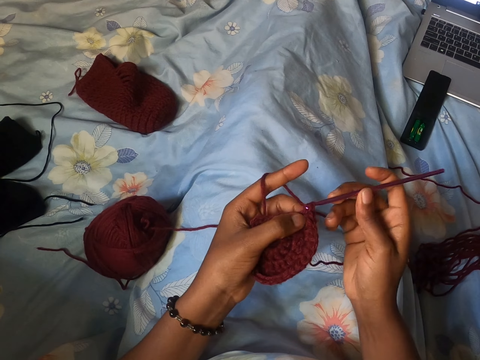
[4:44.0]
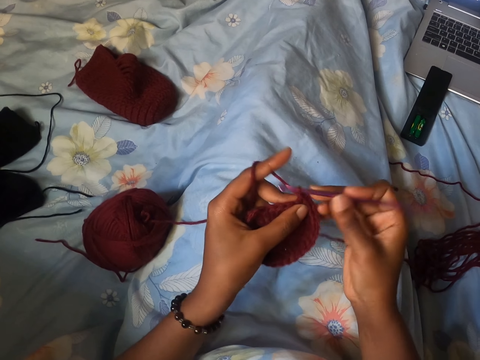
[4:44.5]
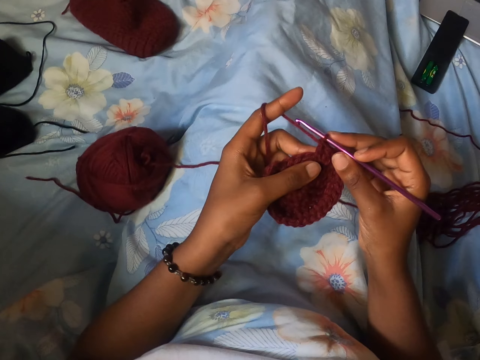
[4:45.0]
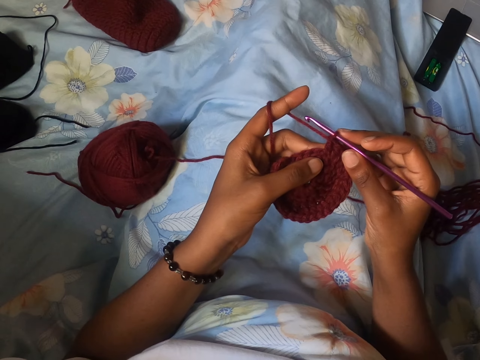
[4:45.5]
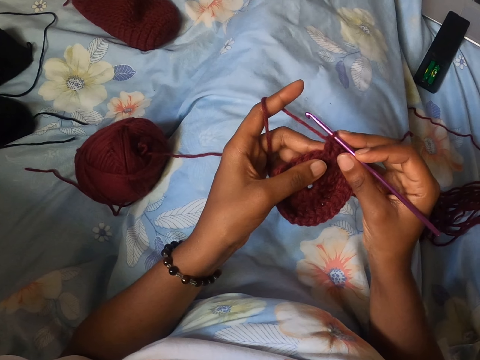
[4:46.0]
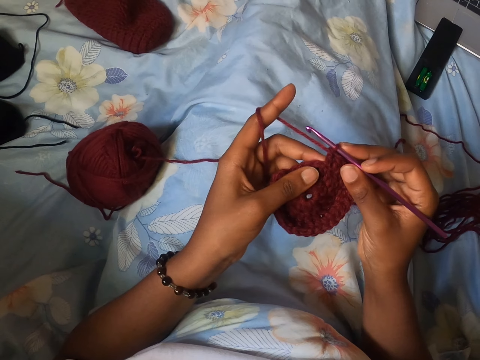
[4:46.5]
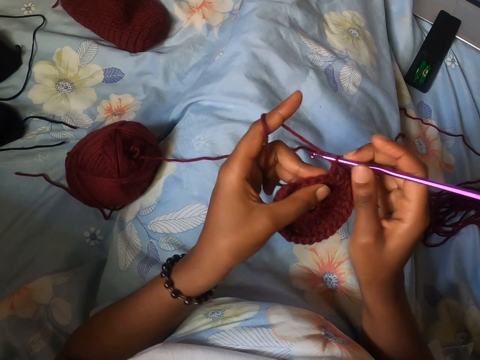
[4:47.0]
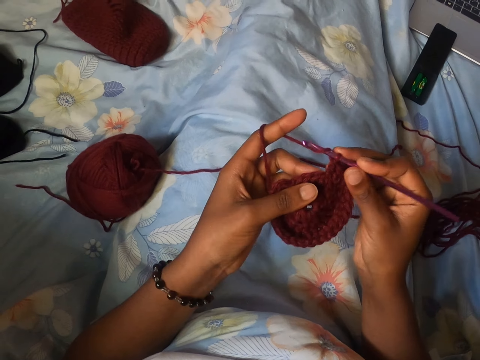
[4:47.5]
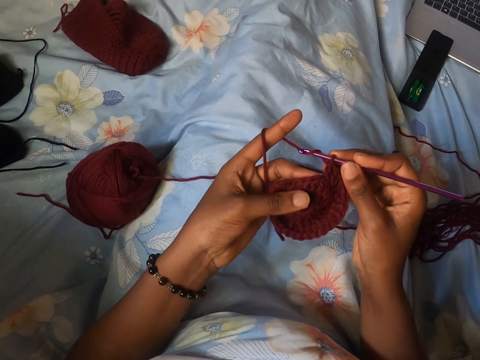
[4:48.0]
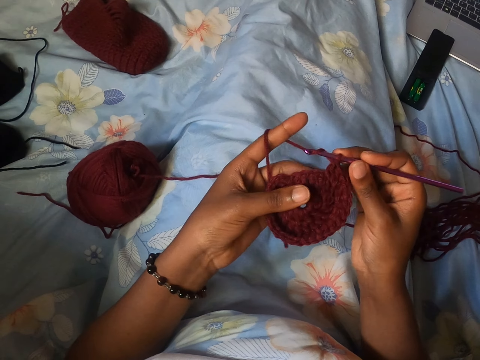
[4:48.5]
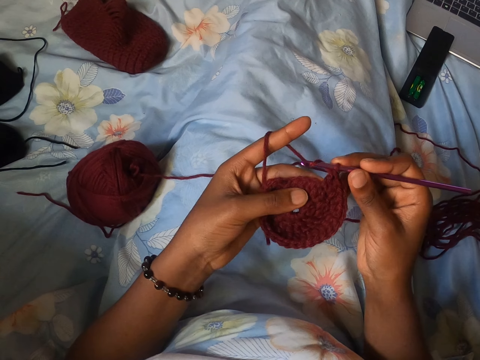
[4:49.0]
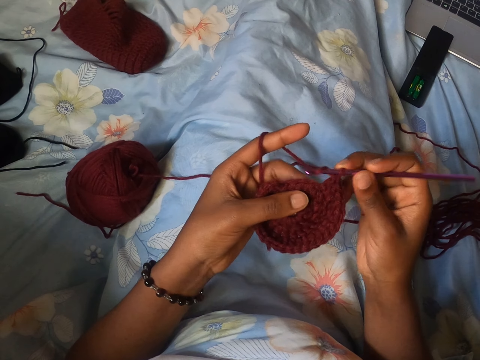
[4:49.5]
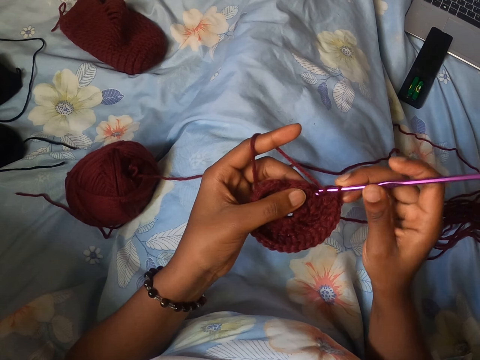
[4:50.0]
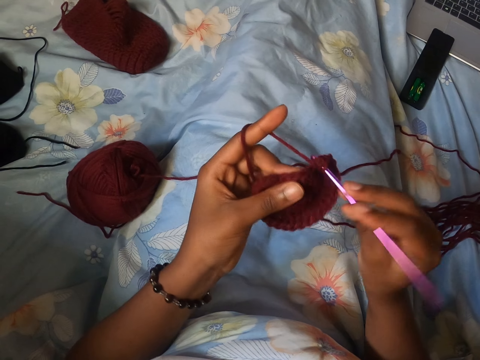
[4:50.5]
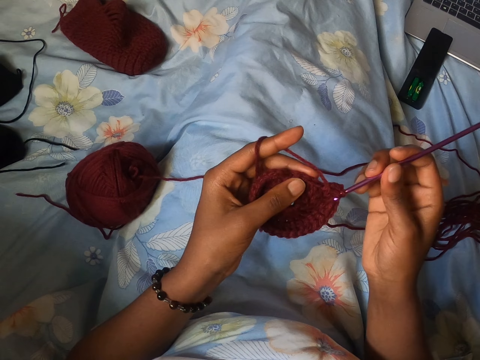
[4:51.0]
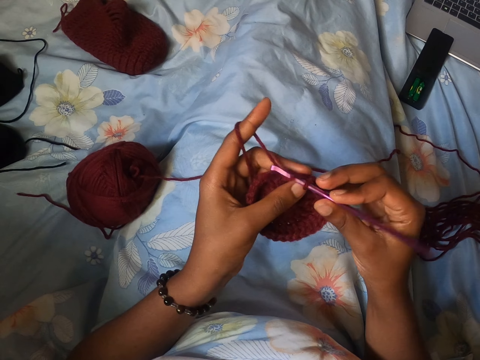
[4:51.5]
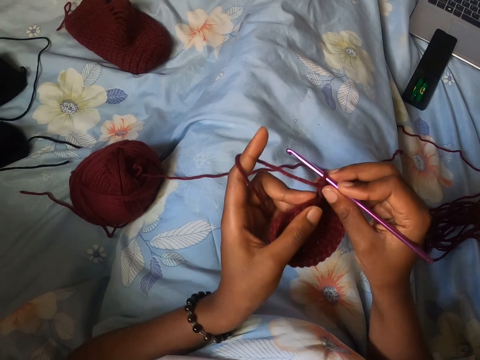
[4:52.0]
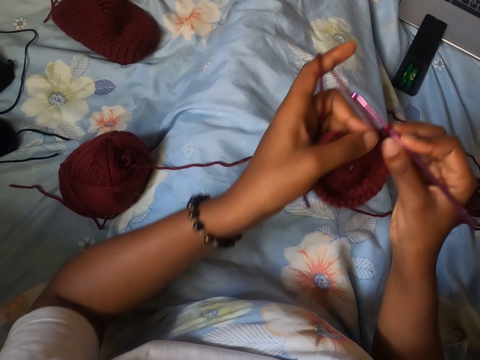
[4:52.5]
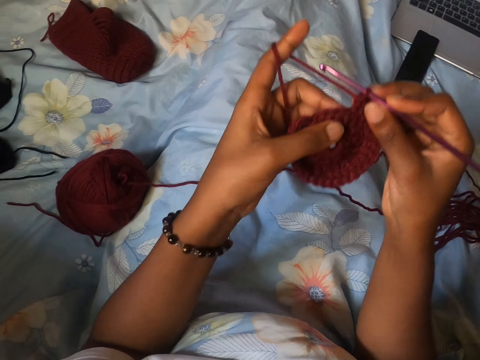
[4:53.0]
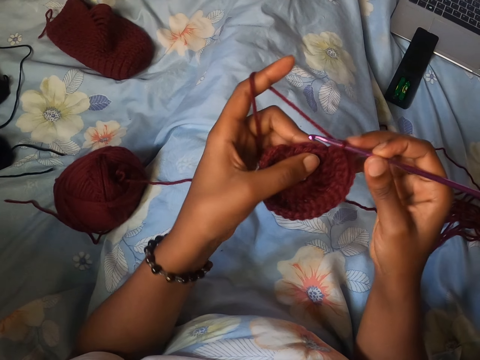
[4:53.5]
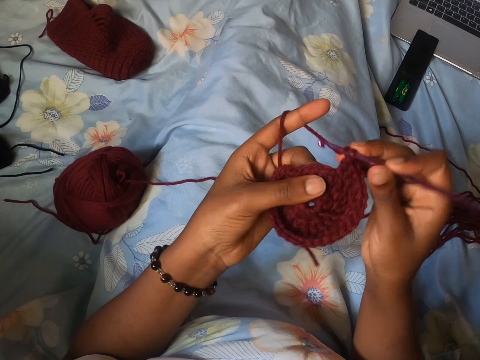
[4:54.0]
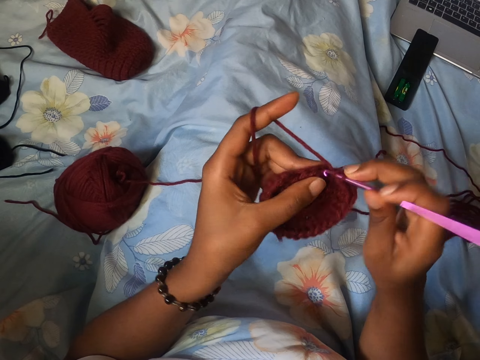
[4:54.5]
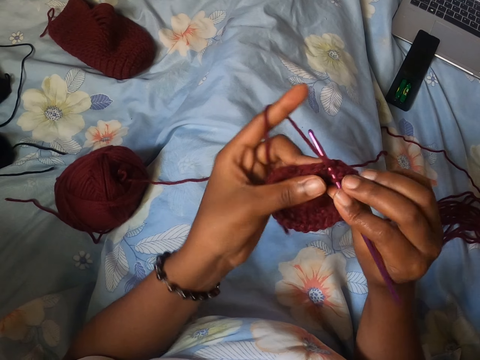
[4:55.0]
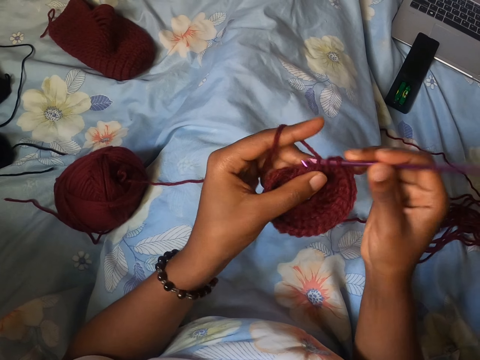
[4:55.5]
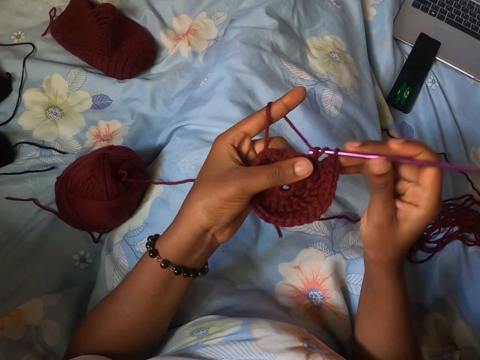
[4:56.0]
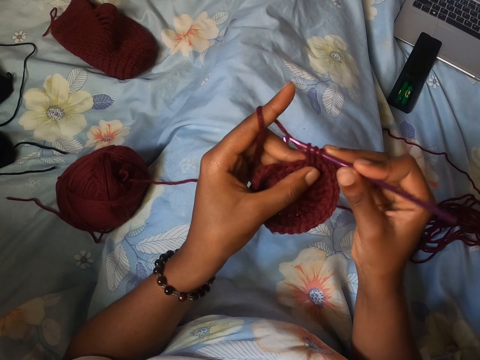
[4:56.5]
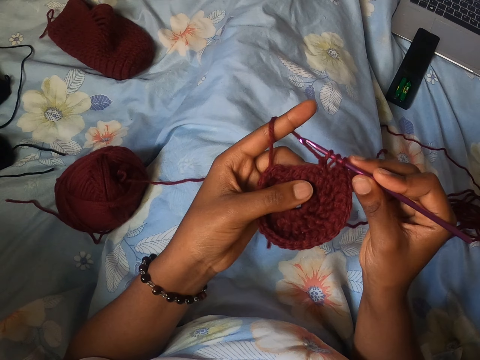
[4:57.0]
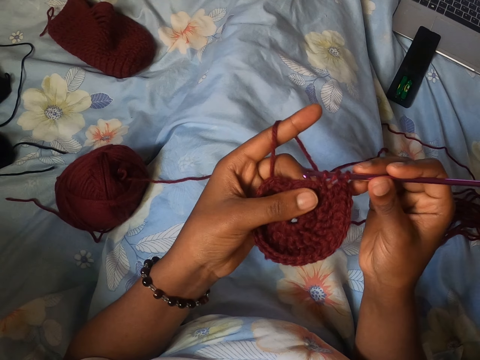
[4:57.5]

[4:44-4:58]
The camera wearer stretches the string. She adjusts her left hand.

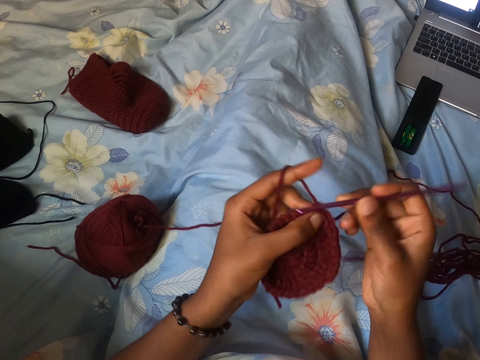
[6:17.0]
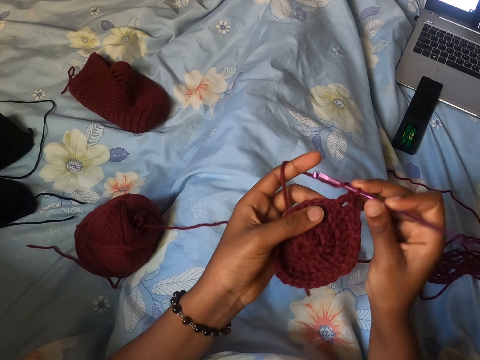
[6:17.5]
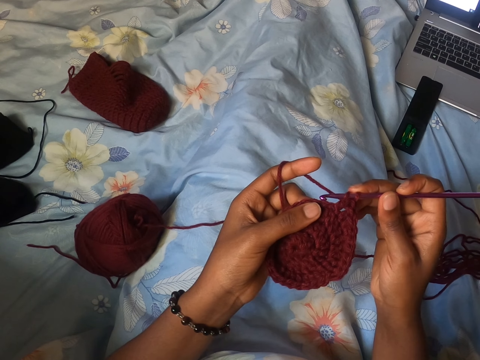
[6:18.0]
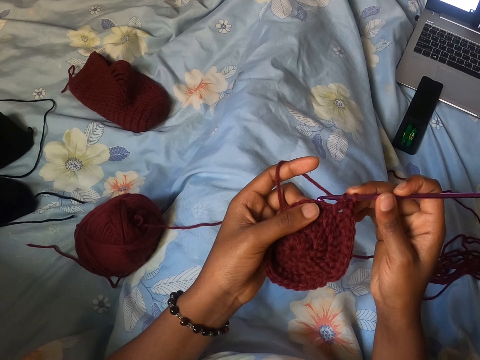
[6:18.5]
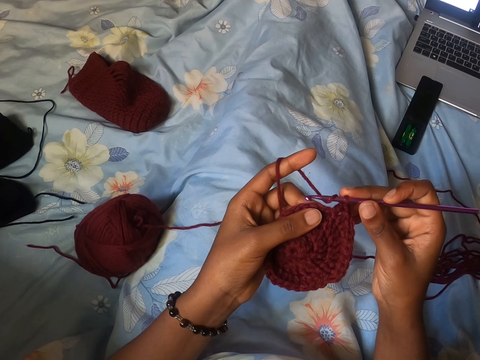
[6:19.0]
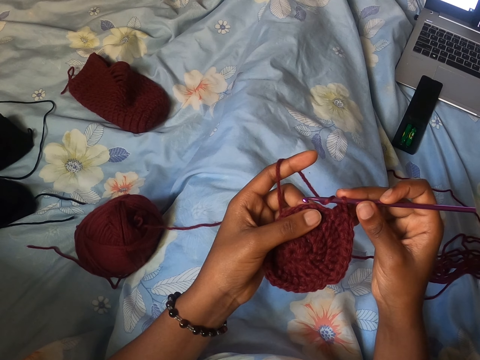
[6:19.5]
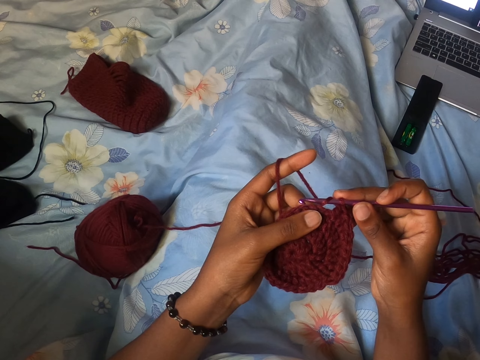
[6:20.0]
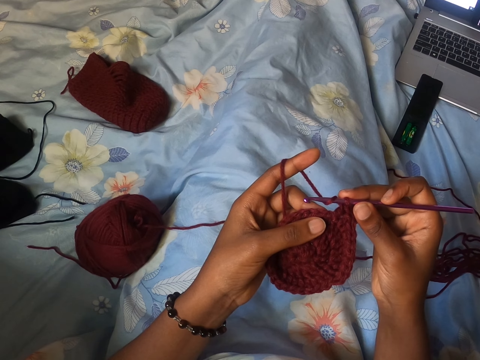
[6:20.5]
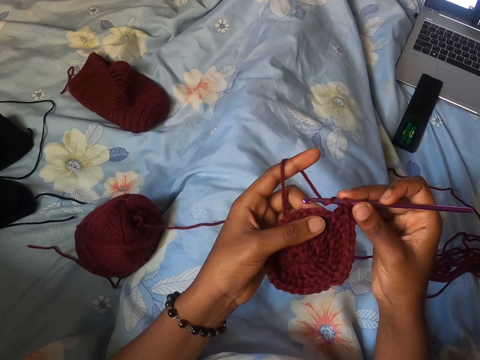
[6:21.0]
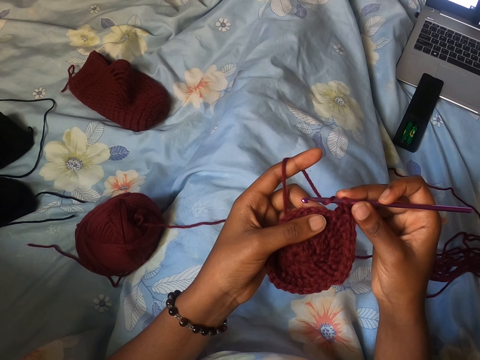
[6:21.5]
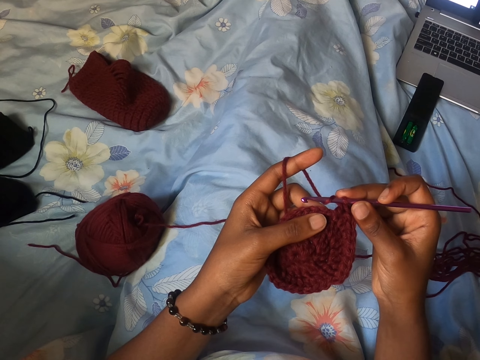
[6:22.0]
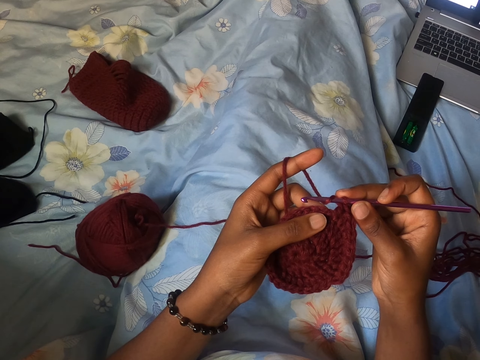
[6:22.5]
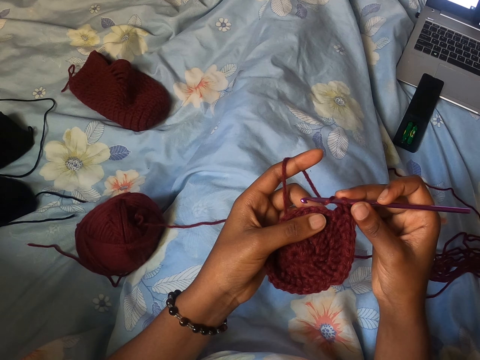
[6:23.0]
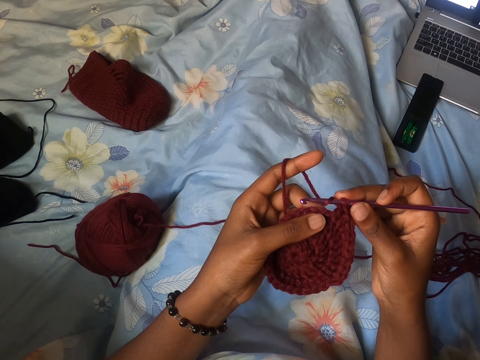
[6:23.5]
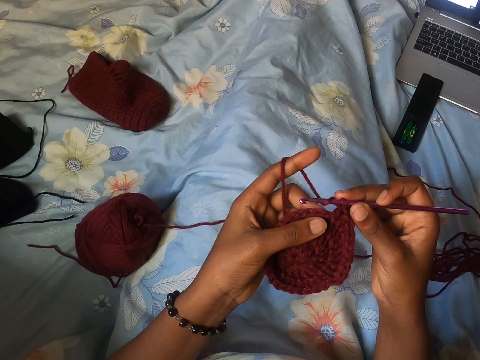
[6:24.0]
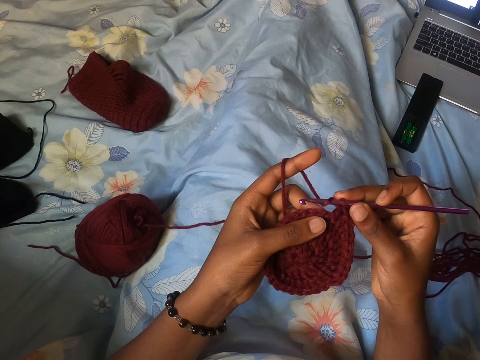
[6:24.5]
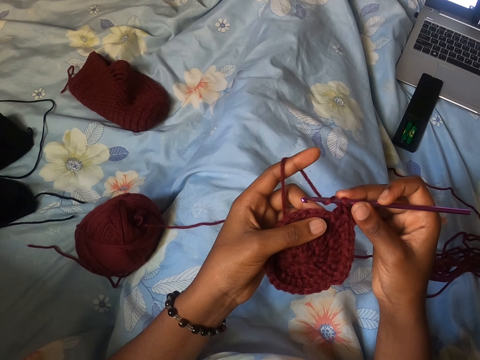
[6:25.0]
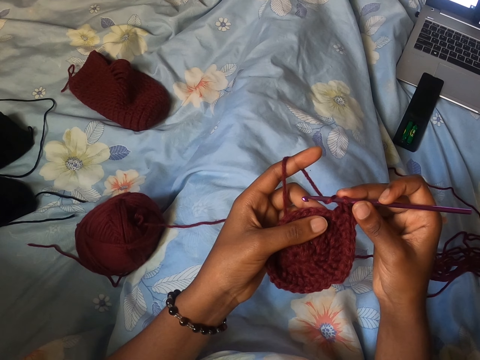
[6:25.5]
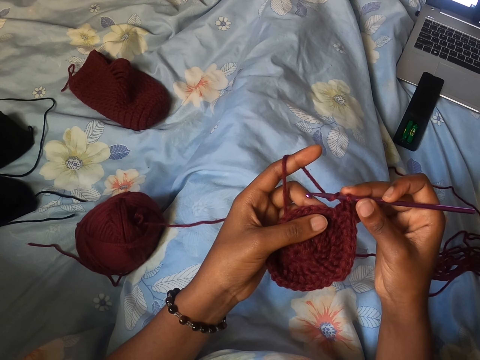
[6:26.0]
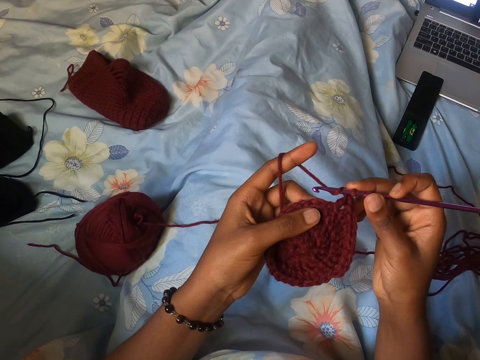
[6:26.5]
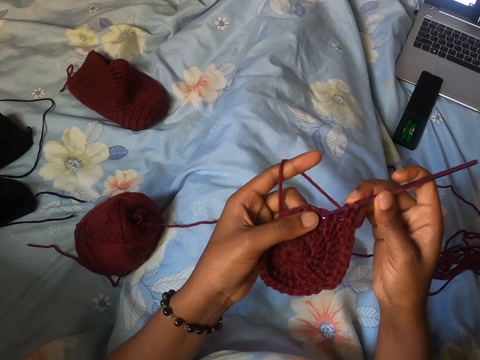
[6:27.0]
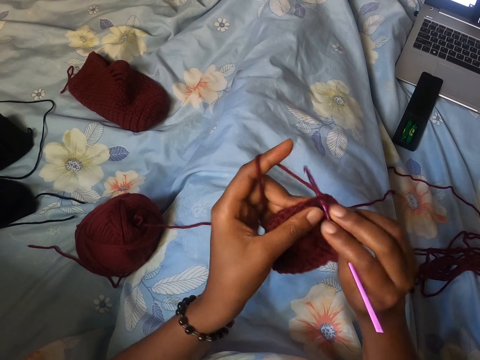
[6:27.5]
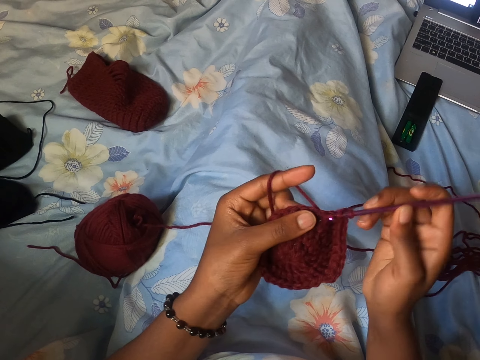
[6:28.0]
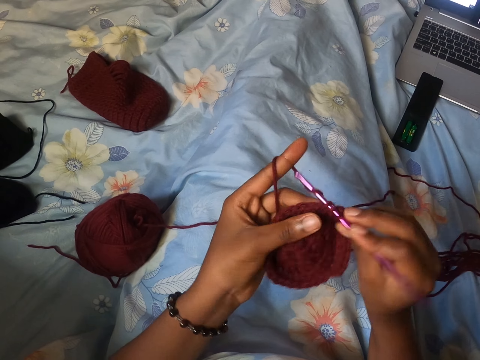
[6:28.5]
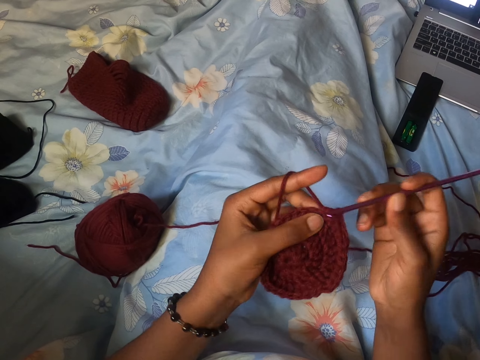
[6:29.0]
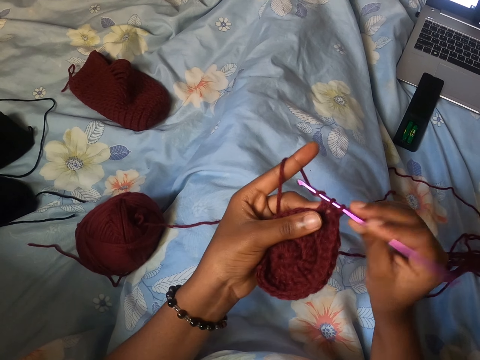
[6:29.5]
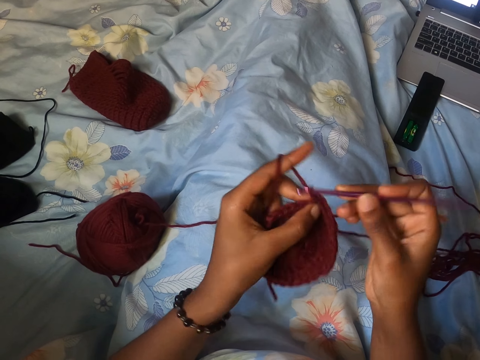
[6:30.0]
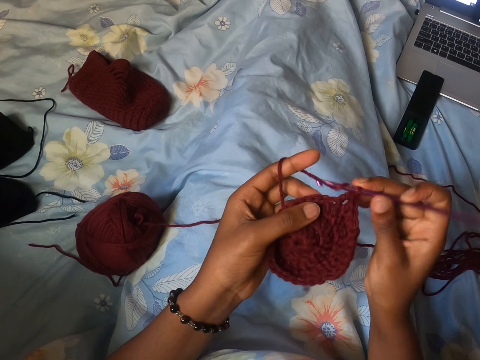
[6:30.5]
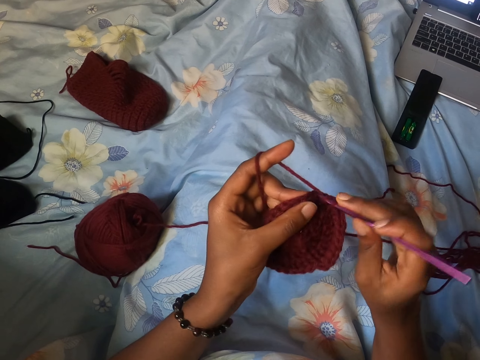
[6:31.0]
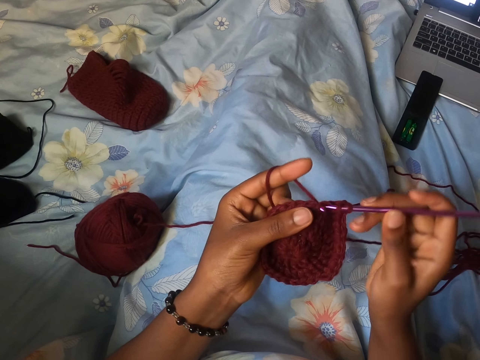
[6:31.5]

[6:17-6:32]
The camera wearer counted the stitches with her left hand. She crochets the wool with the crochet hook in her right.
